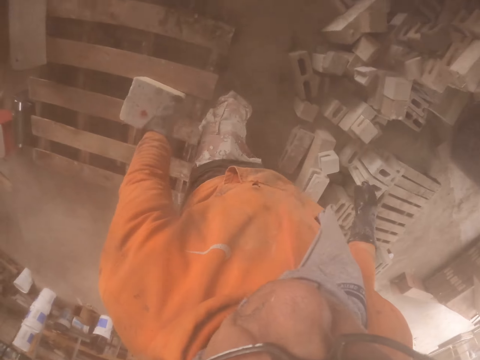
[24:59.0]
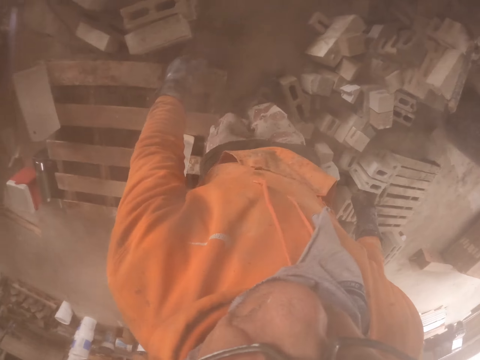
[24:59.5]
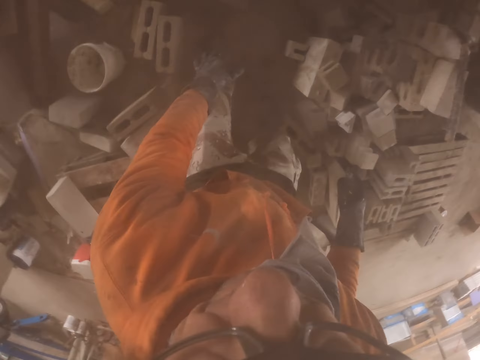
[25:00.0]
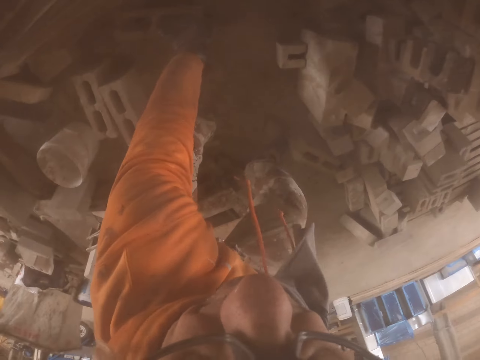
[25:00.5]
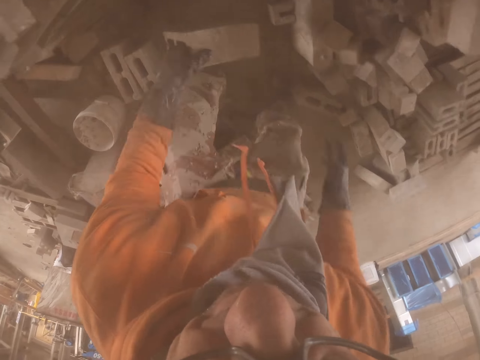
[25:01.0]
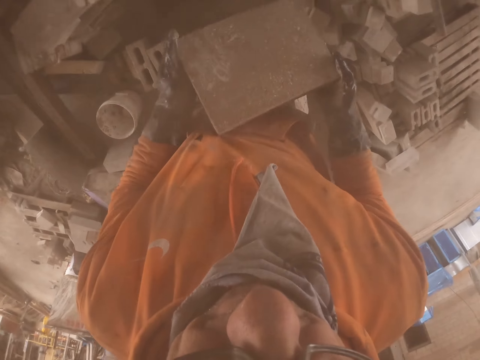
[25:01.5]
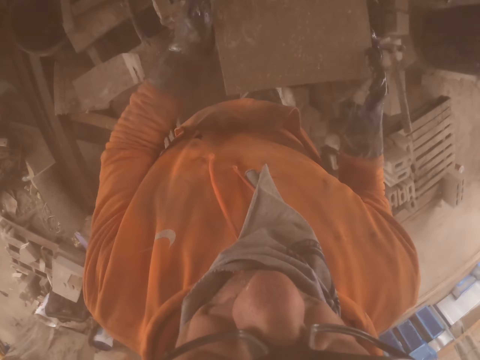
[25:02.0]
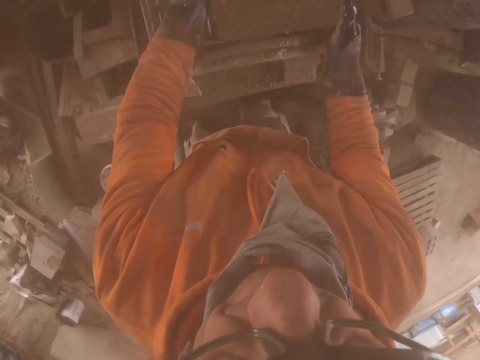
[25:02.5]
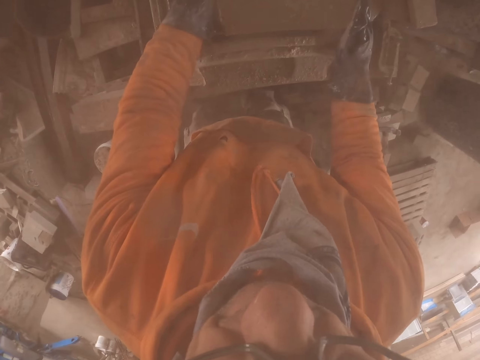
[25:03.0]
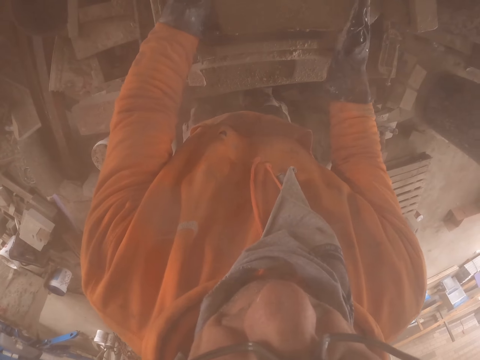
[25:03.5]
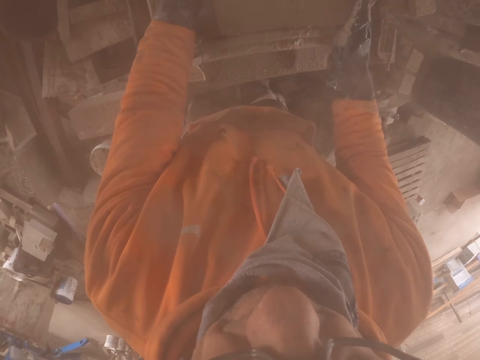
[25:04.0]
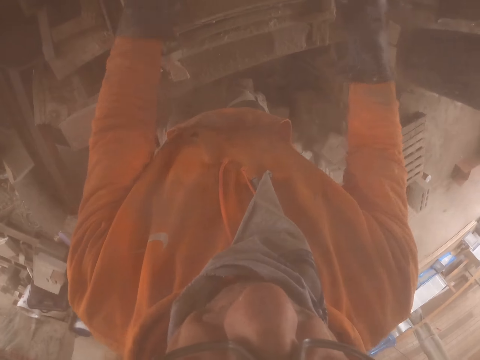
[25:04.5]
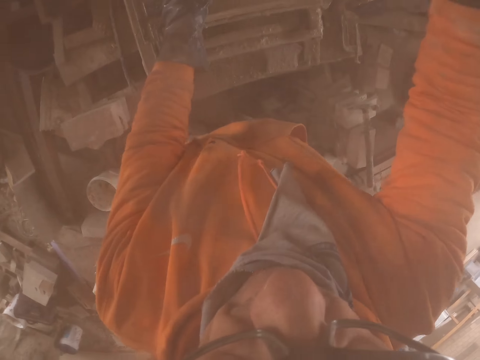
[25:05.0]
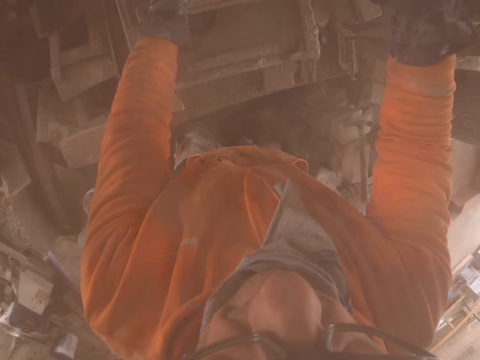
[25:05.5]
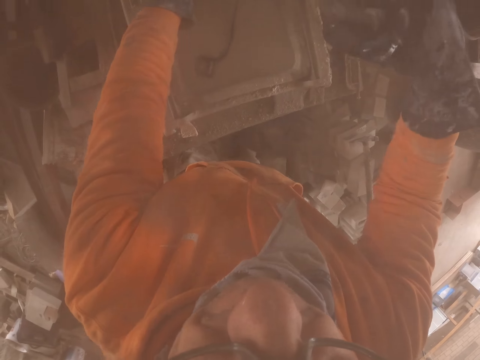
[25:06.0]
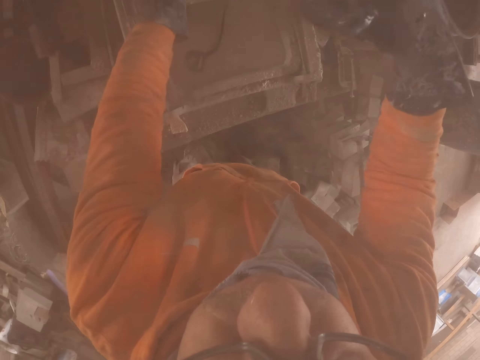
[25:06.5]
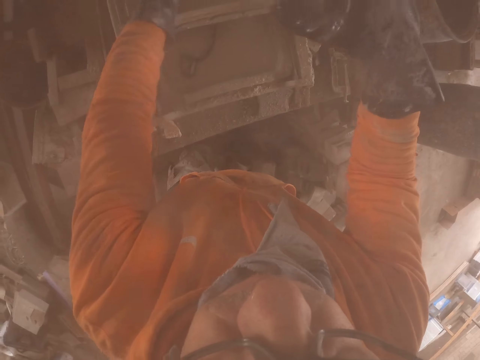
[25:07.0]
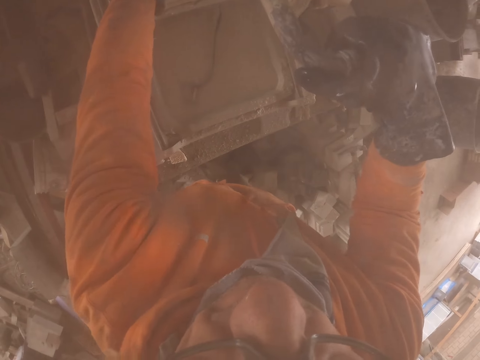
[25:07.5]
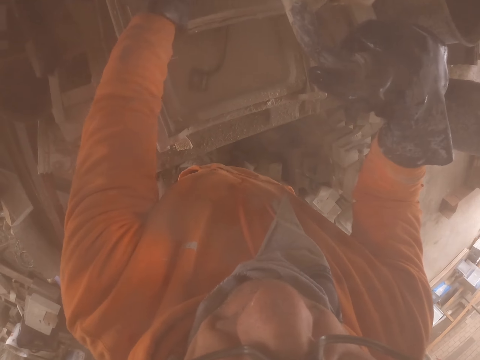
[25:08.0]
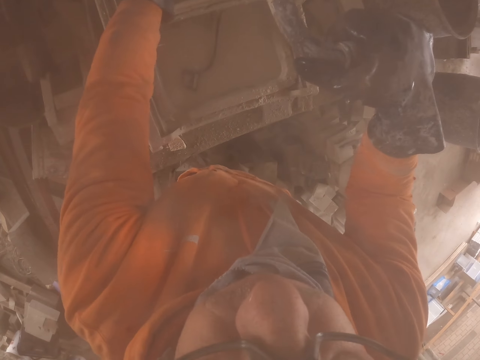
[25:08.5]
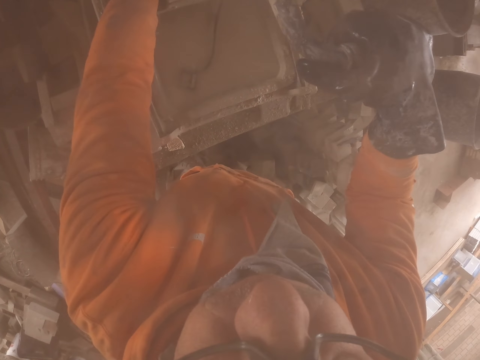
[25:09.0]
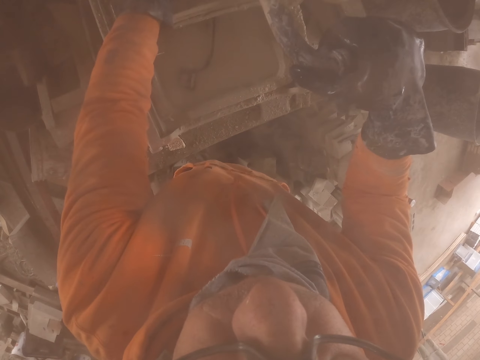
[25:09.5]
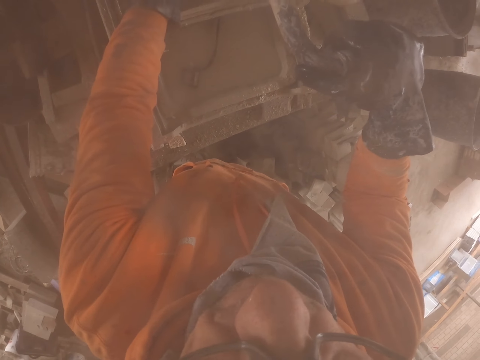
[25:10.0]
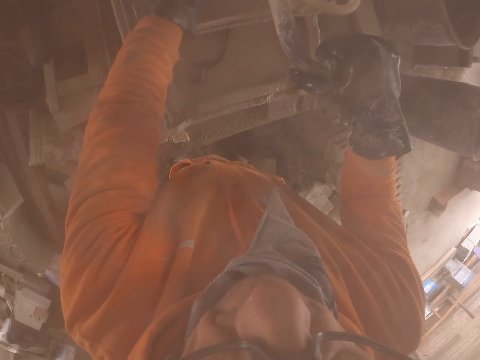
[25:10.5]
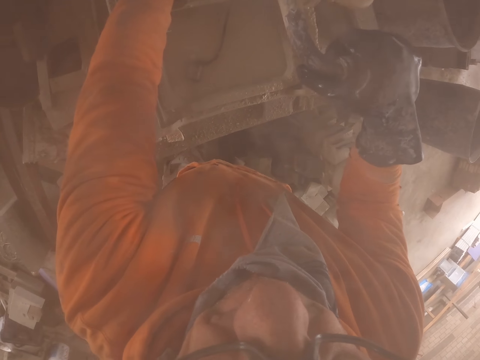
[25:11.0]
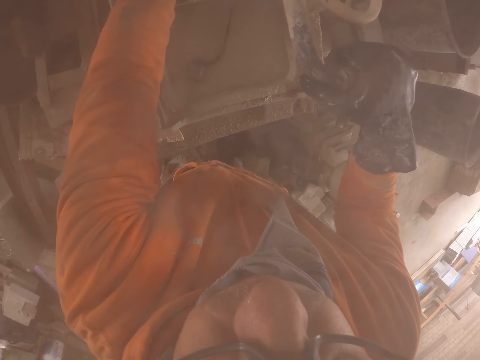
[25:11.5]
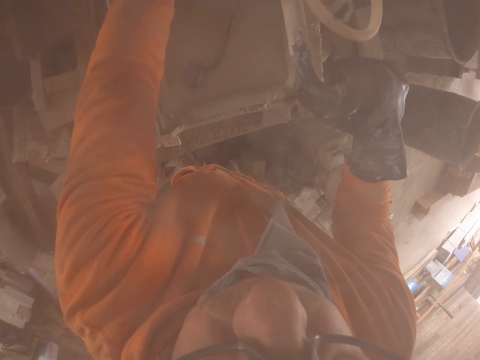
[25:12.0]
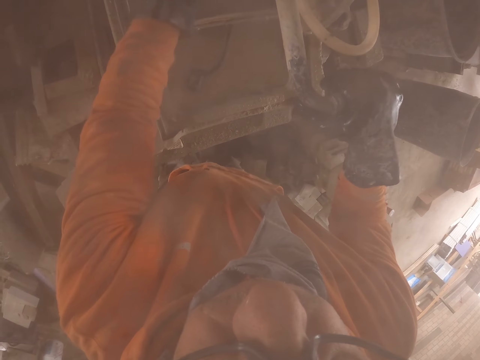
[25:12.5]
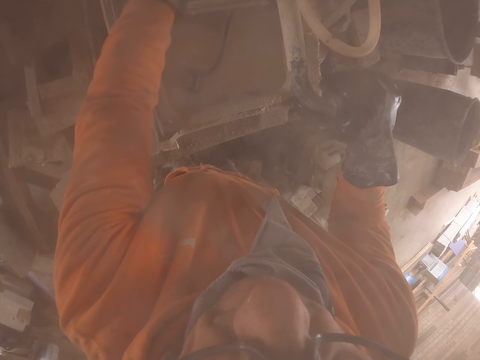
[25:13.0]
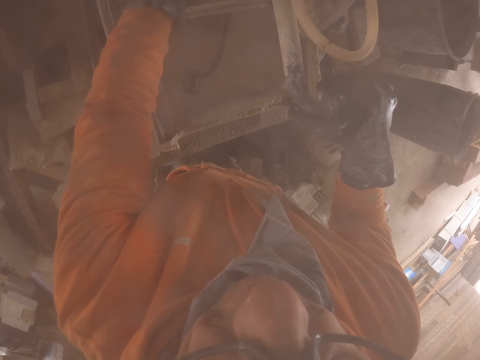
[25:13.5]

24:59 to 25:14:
The camera wearer picks a brick. They put the brick in the brick cutting machine. They cut the brick with the cutting machine.

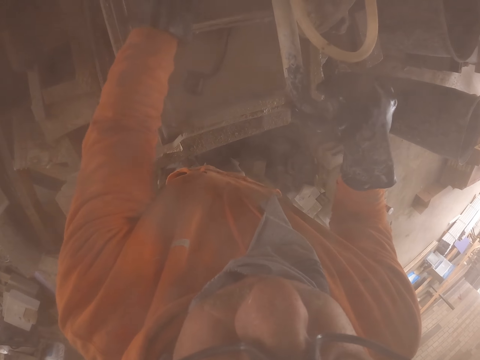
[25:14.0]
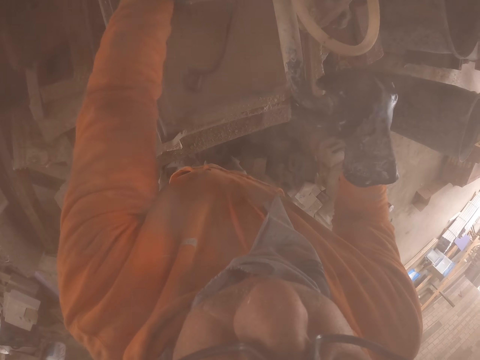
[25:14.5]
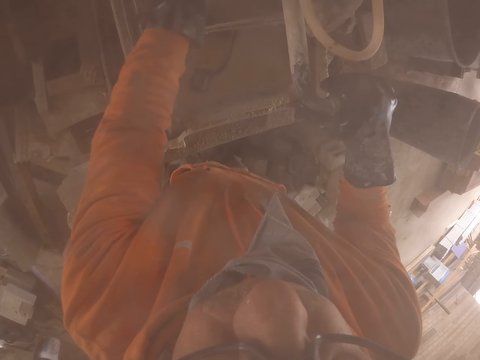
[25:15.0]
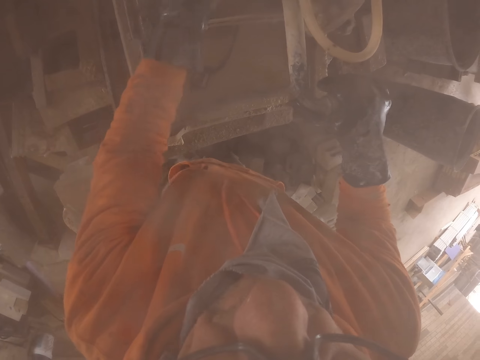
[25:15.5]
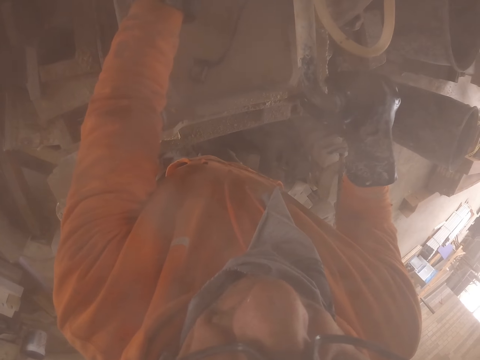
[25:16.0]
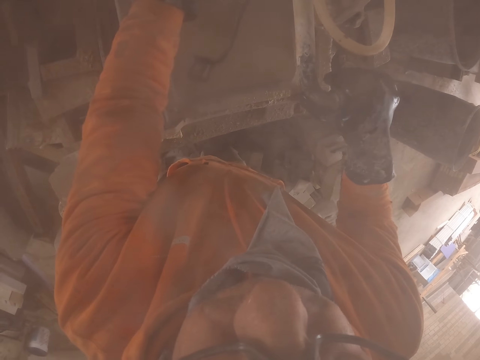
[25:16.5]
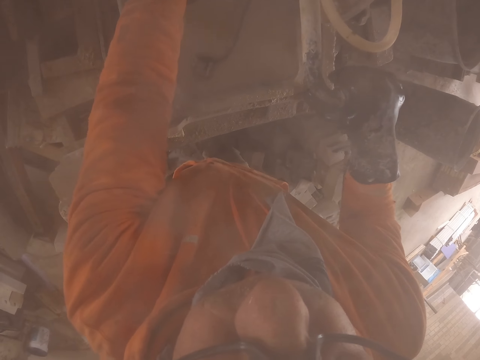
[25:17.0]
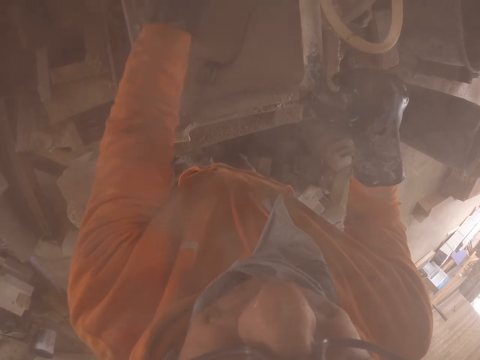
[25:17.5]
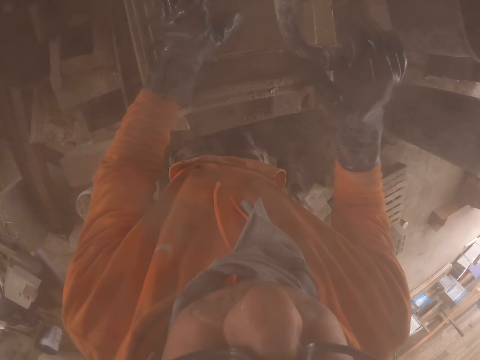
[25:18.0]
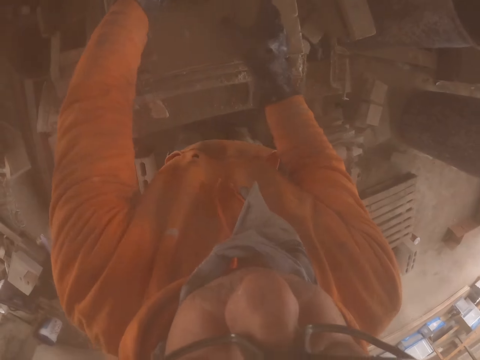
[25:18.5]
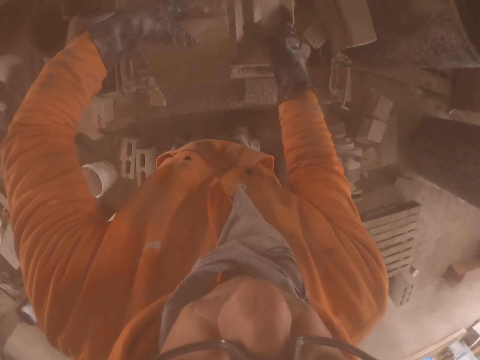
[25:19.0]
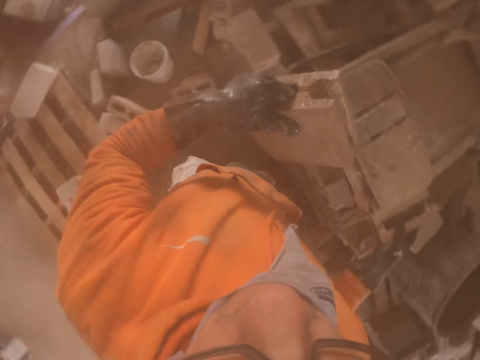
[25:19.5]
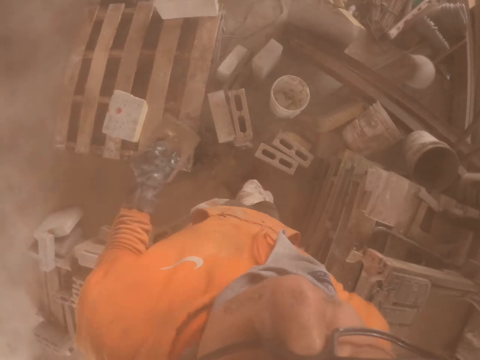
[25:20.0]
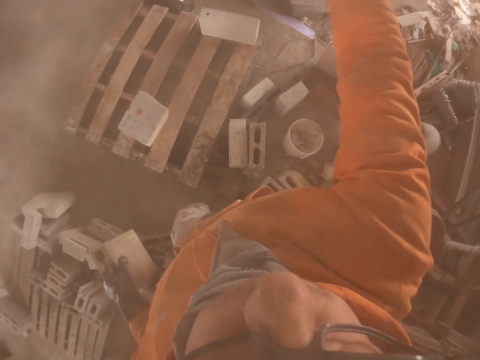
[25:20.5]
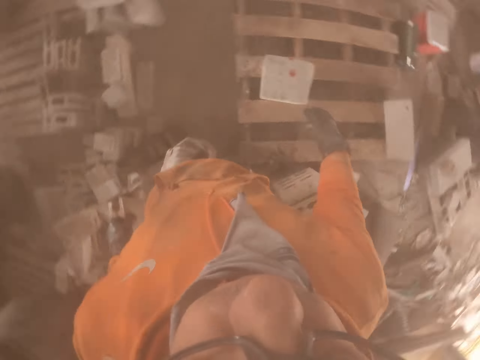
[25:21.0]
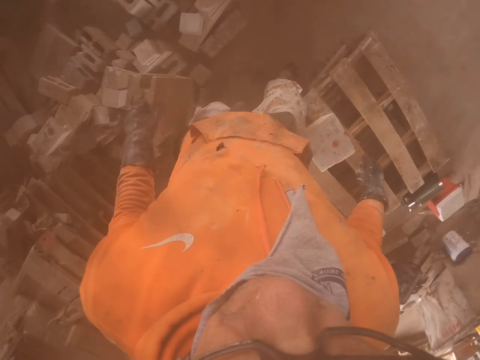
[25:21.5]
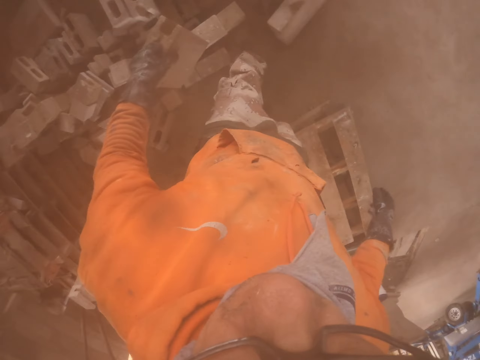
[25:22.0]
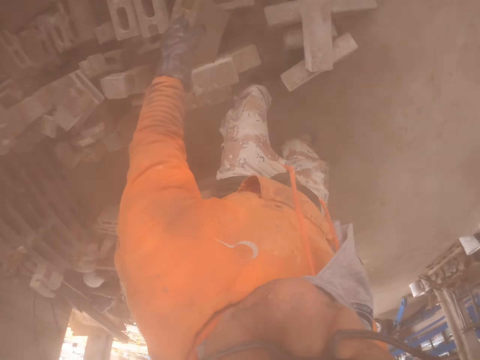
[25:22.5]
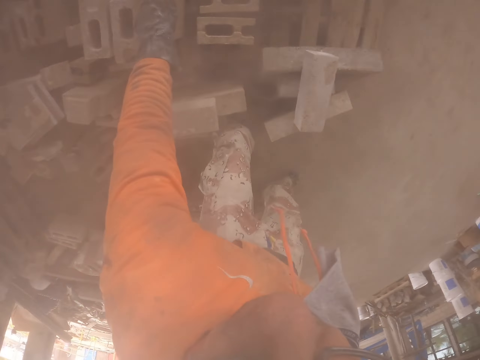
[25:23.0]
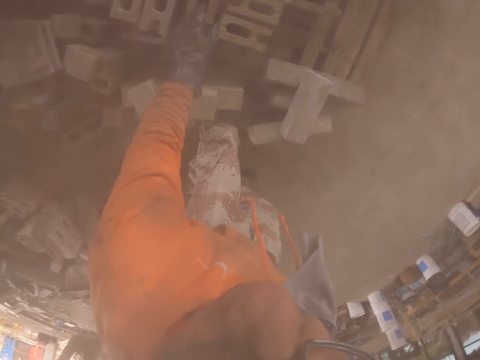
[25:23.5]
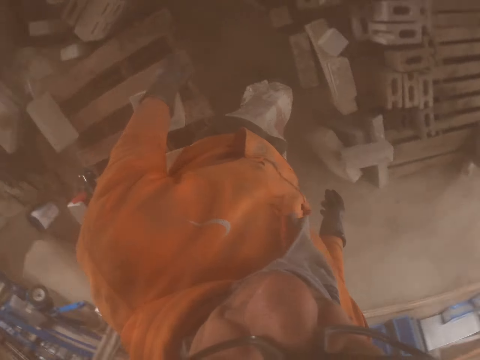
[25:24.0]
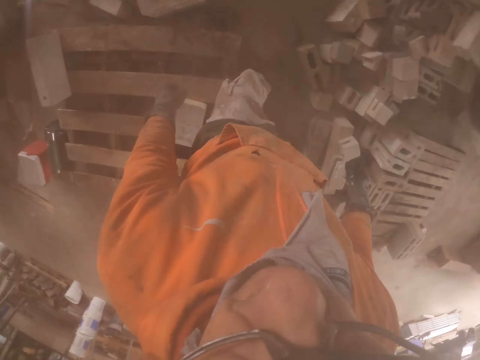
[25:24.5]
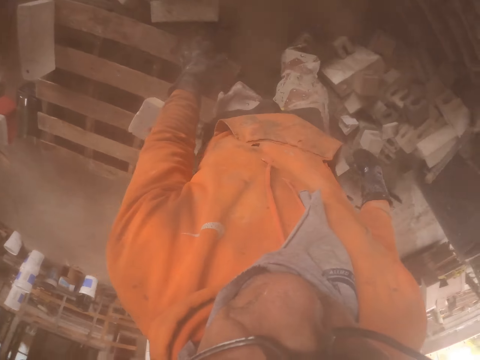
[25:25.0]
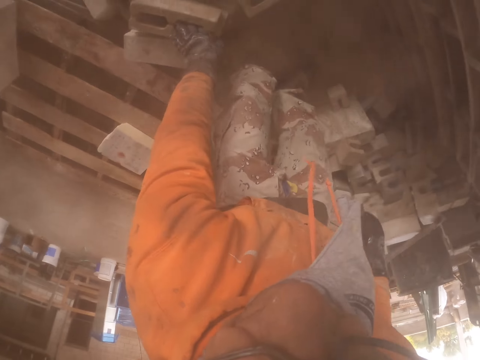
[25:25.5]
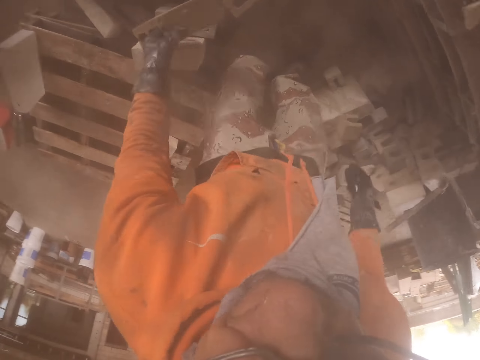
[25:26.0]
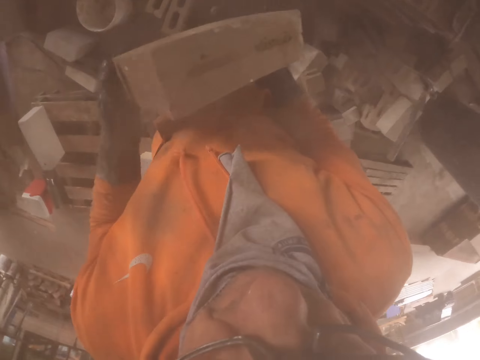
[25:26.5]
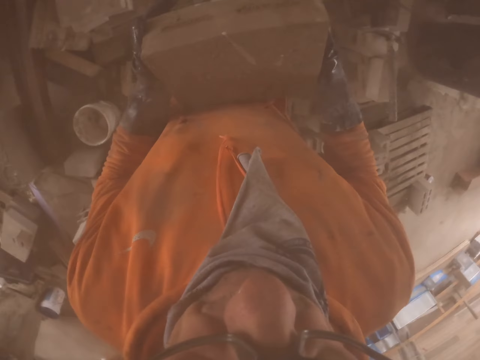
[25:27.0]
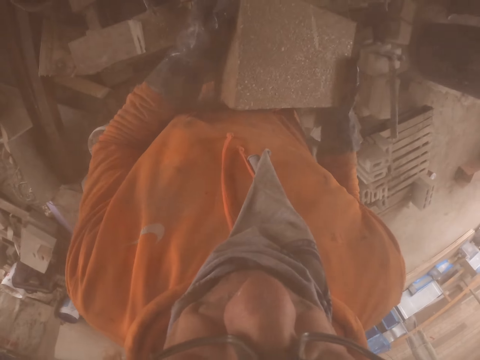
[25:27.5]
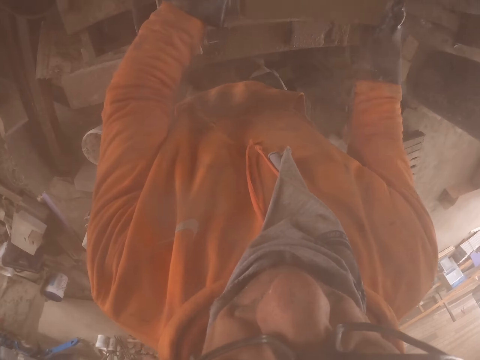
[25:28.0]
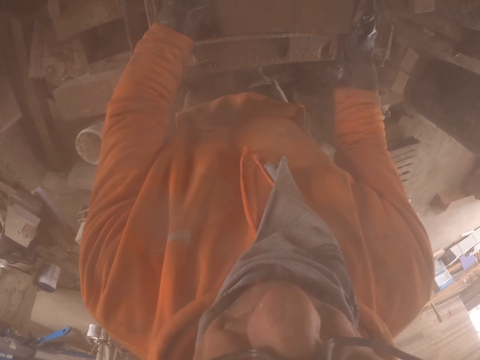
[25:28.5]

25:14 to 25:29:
The camera wearer throws a brick. They put a brick on the pallet. They pick a brick. They put the brick in the brick cutting machine.
